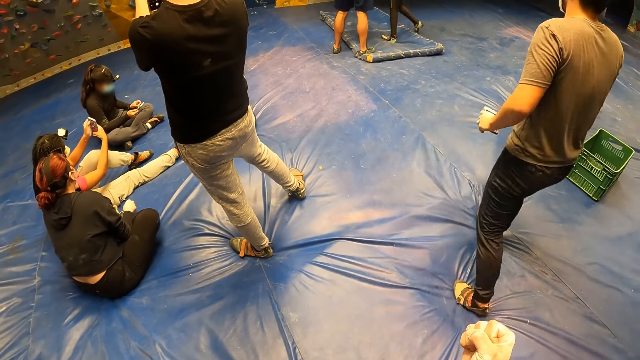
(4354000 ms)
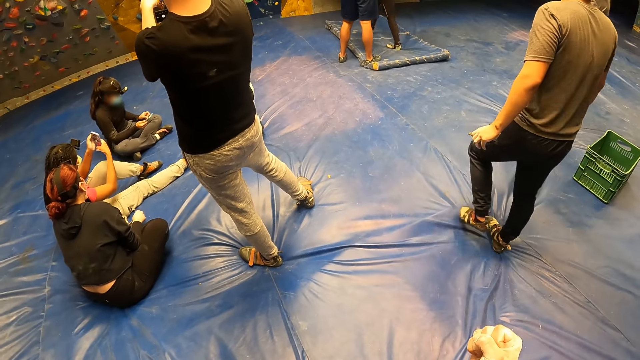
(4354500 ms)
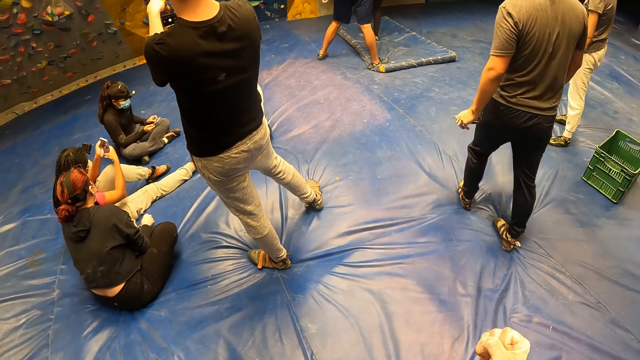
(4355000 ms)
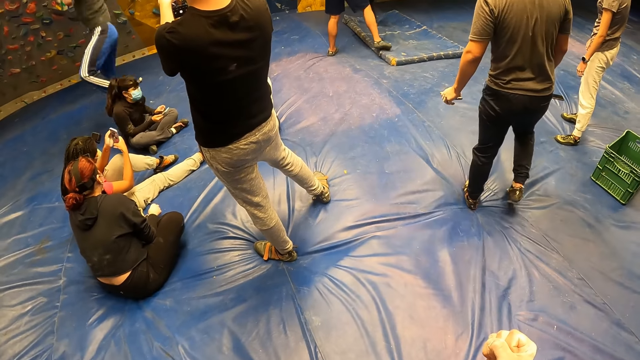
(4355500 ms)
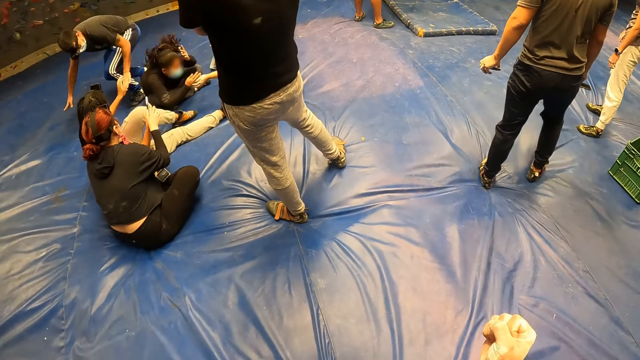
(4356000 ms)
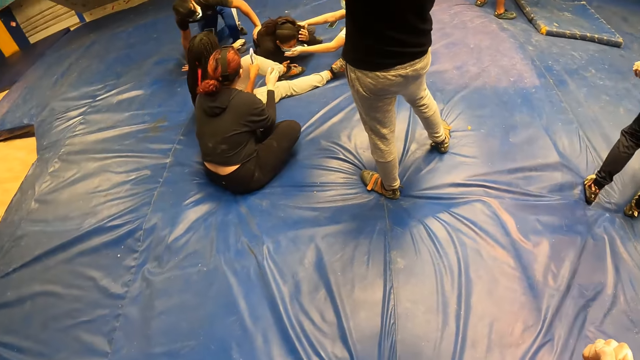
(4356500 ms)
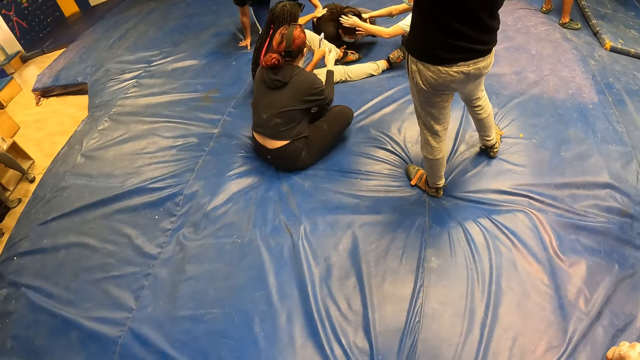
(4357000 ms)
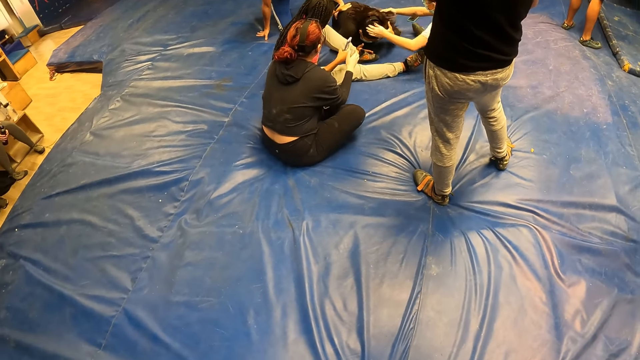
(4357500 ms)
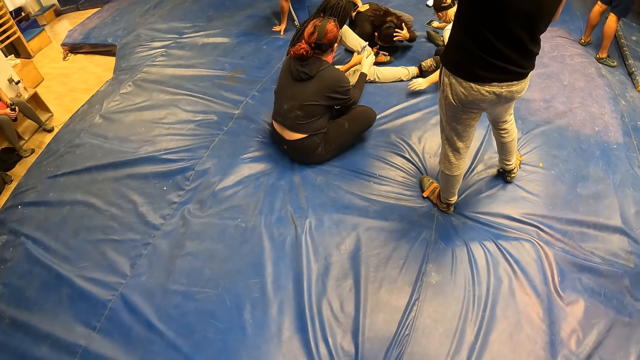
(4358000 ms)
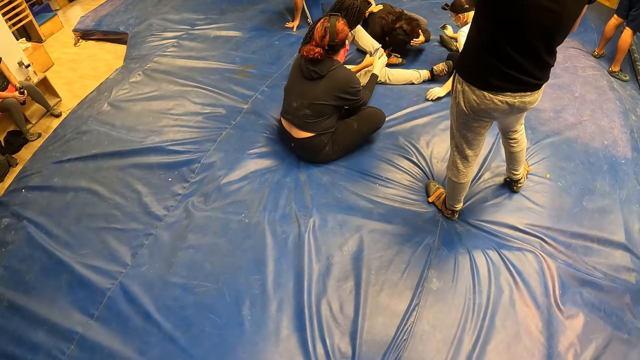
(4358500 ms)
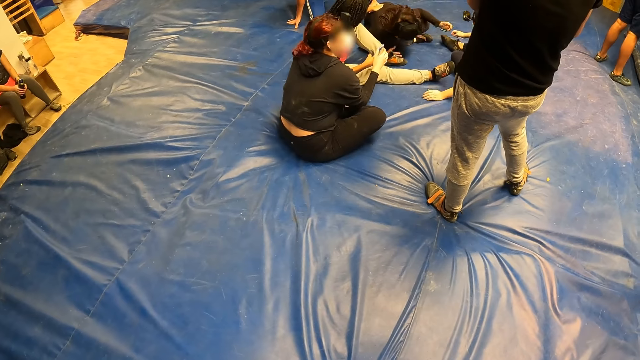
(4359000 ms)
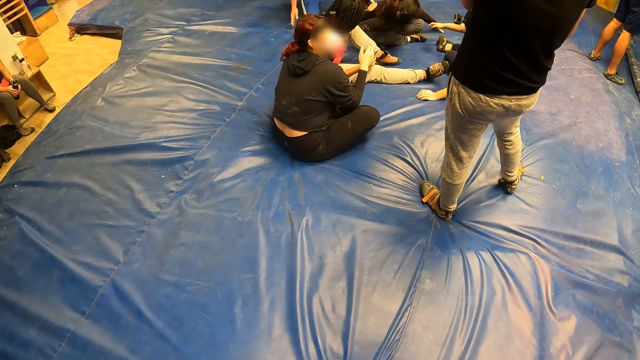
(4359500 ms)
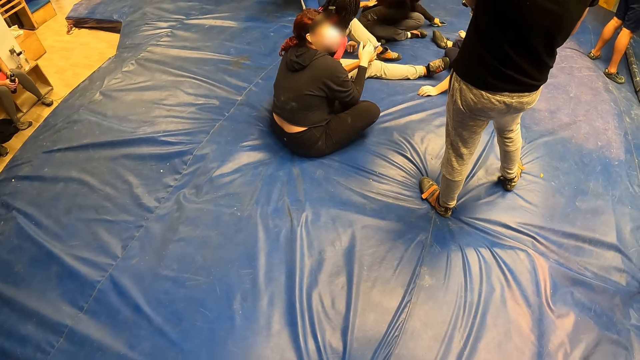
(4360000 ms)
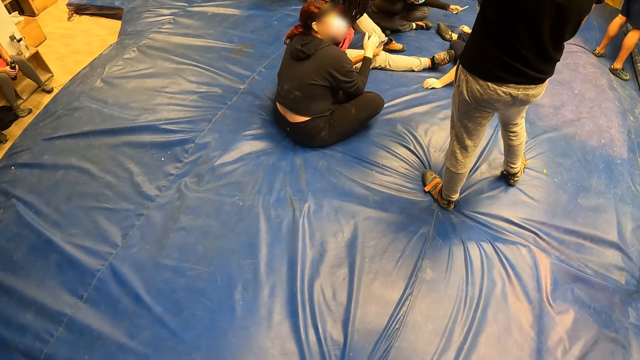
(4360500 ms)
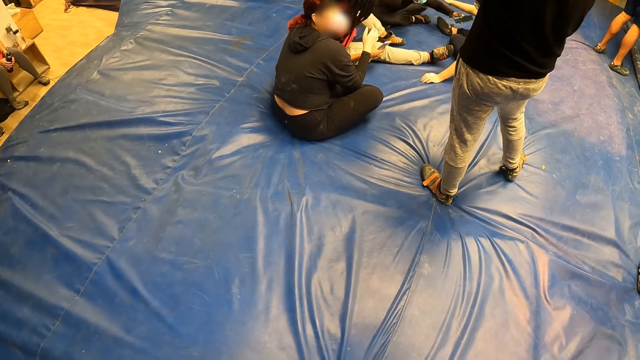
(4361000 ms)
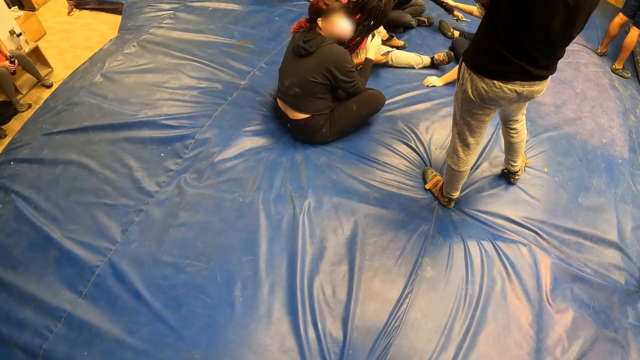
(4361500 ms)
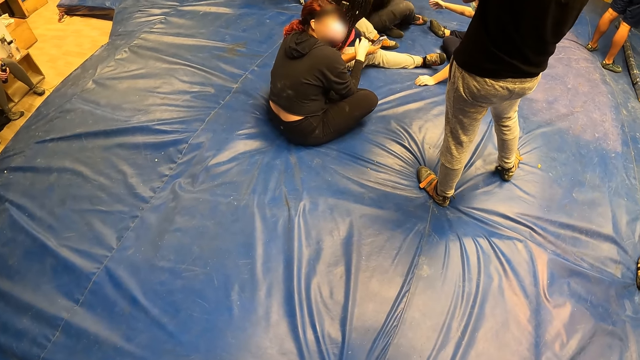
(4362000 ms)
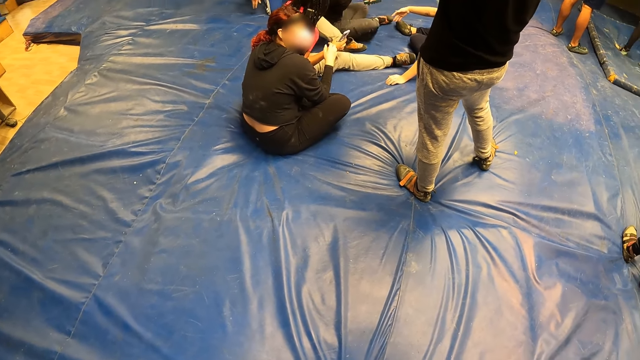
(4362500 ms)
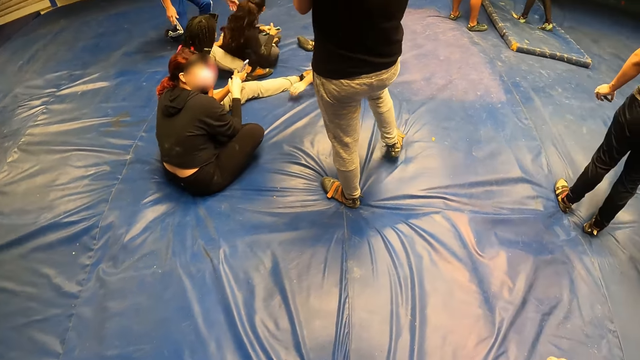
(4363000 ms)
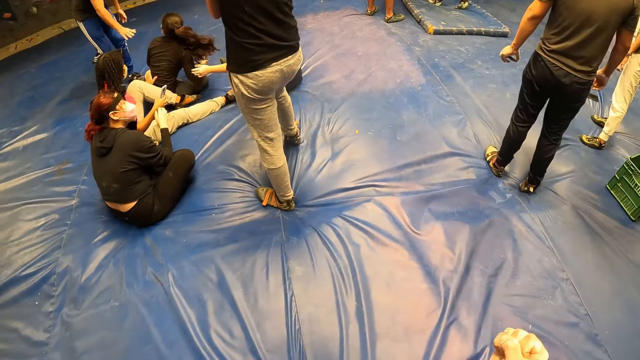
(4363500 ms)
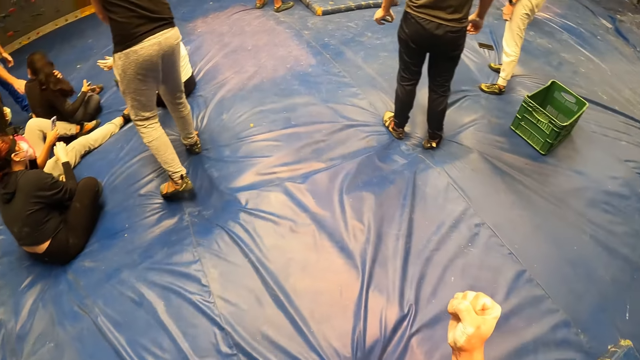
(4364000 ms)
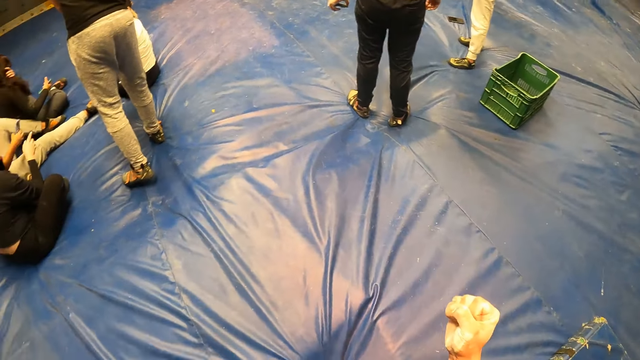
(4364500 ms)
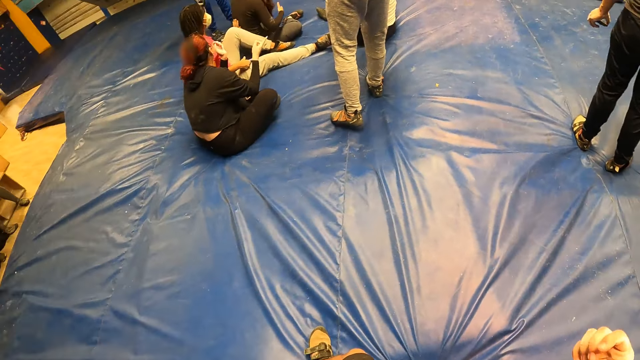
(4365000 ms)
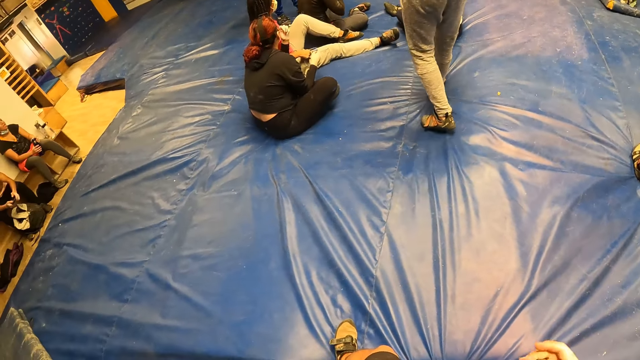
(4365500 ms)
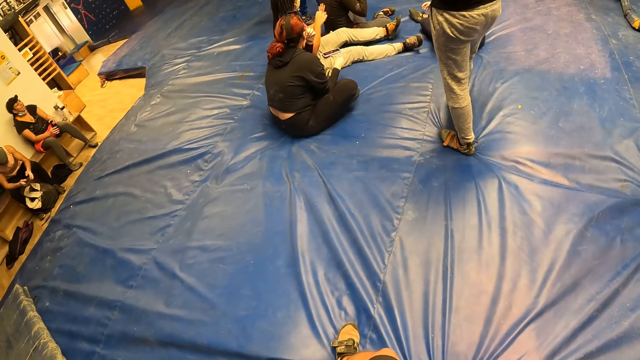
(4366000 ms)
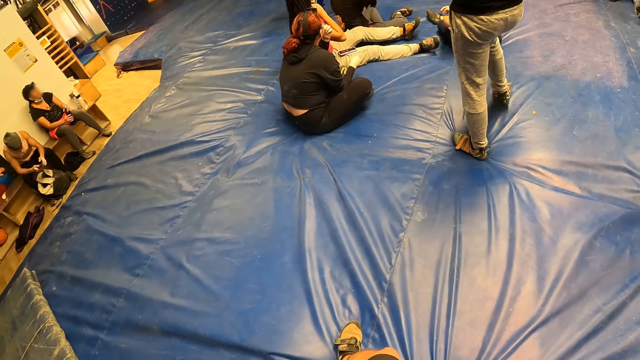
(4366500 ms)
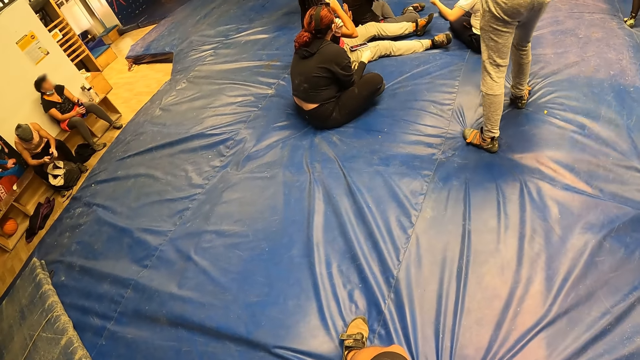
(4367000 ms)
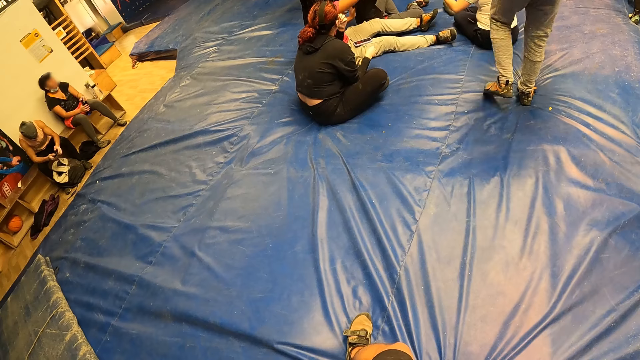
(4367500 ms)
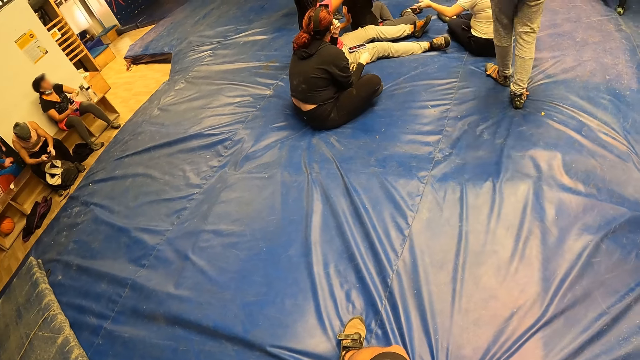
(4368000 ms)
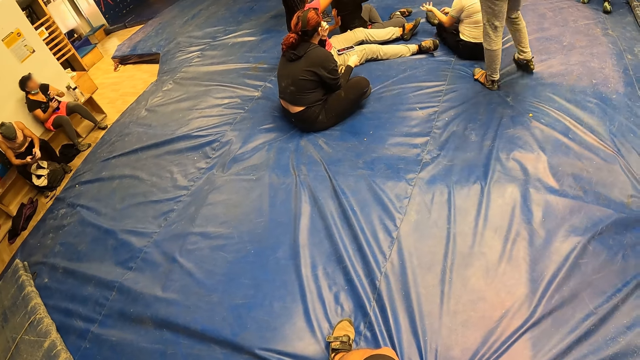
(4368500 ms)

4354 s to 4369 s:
The camera wearer looks around. They look around repeatedly.

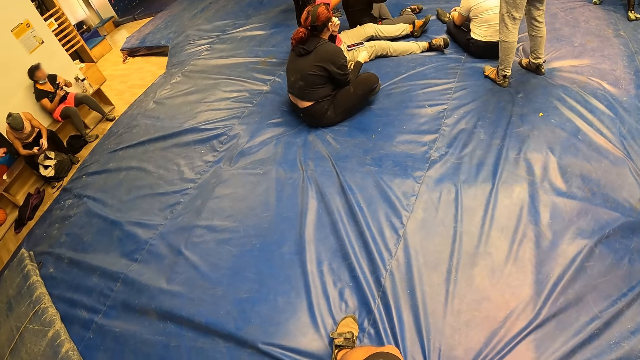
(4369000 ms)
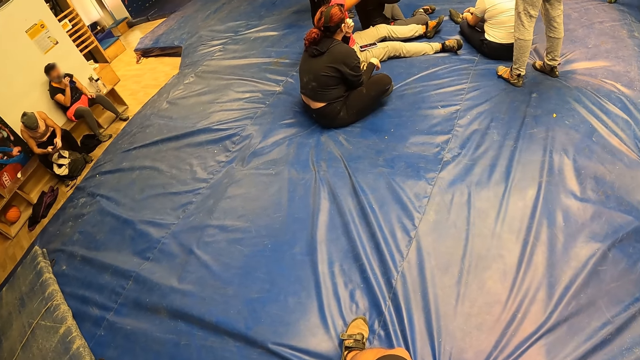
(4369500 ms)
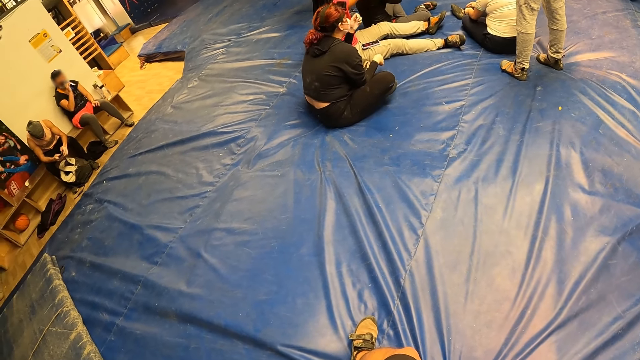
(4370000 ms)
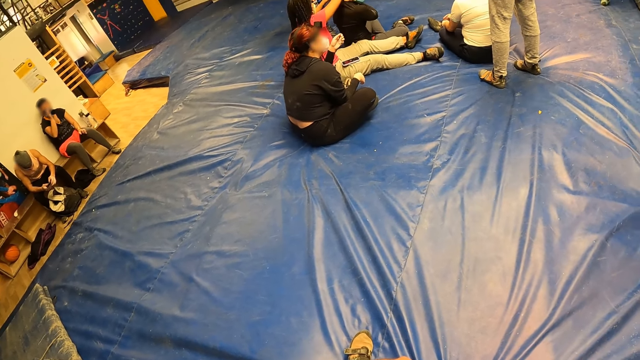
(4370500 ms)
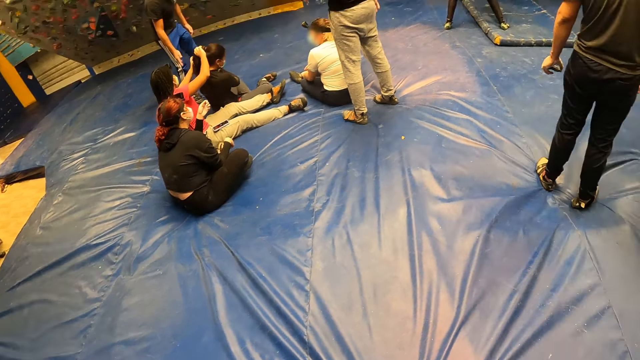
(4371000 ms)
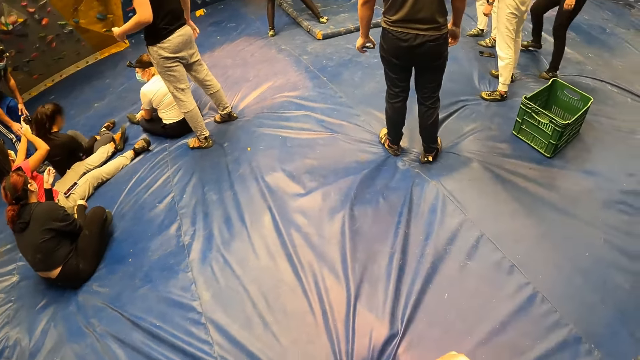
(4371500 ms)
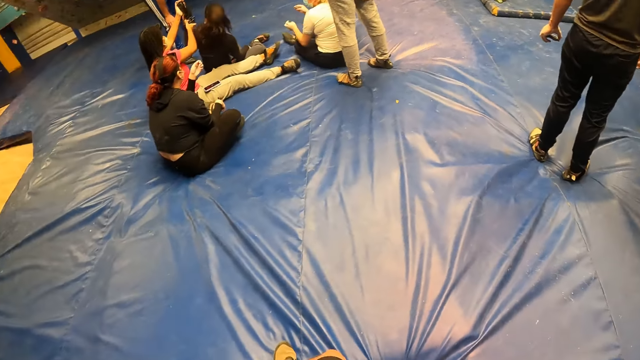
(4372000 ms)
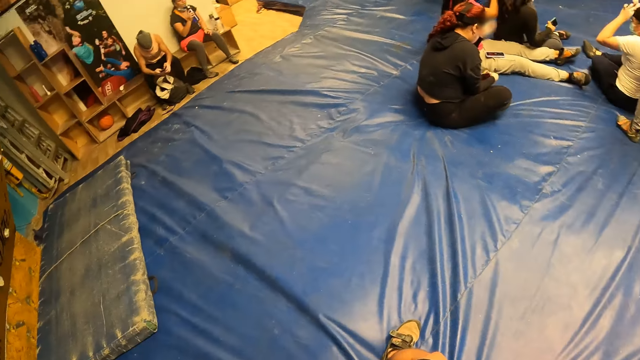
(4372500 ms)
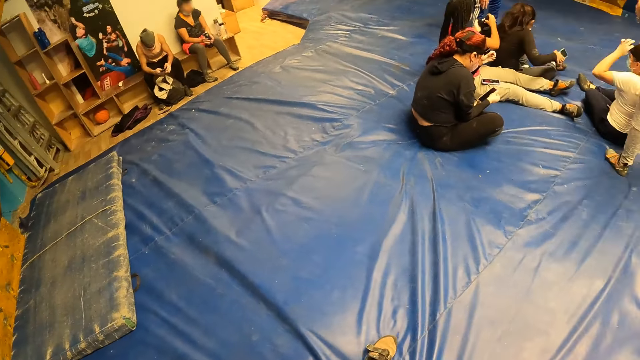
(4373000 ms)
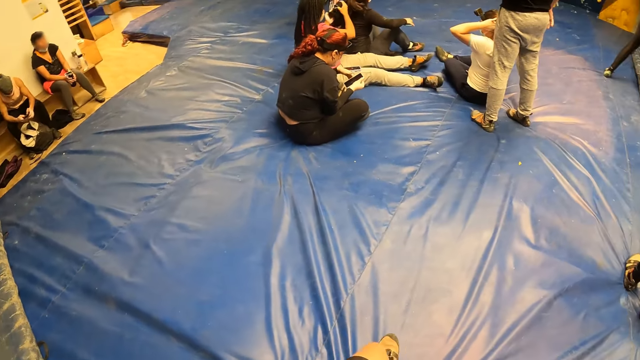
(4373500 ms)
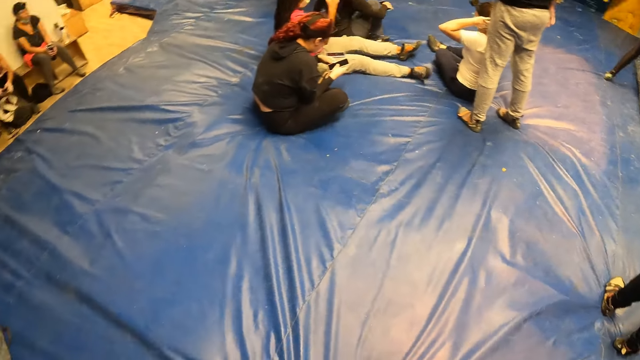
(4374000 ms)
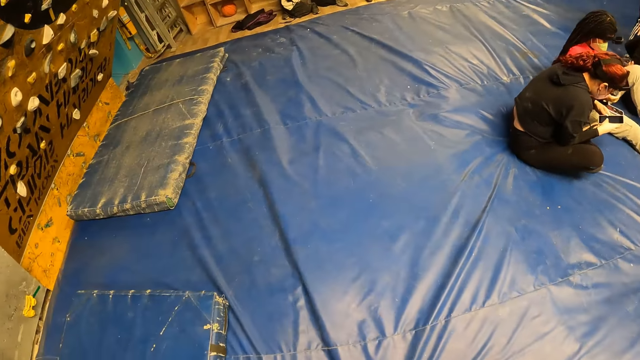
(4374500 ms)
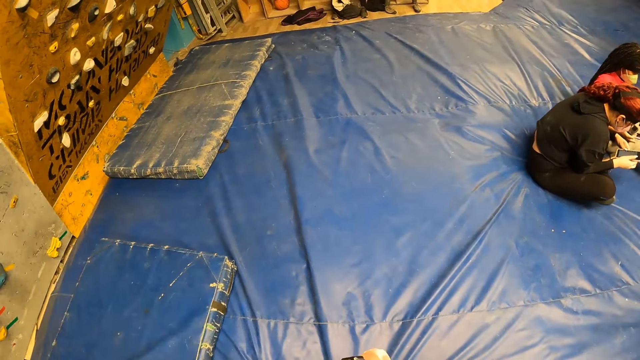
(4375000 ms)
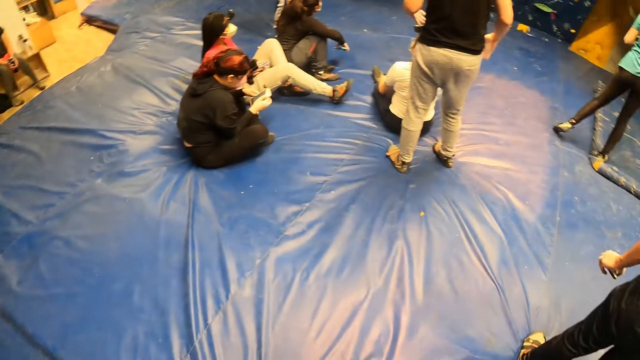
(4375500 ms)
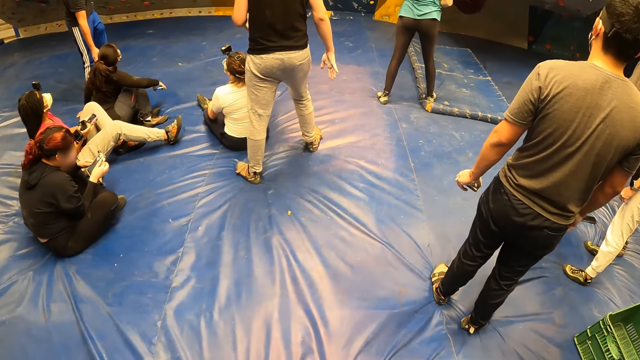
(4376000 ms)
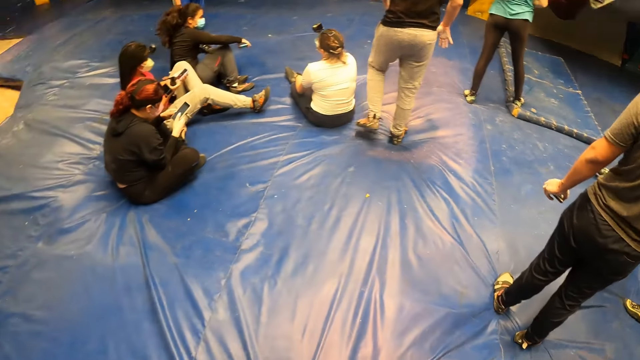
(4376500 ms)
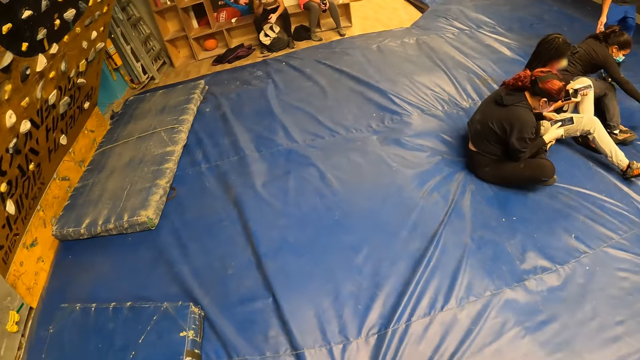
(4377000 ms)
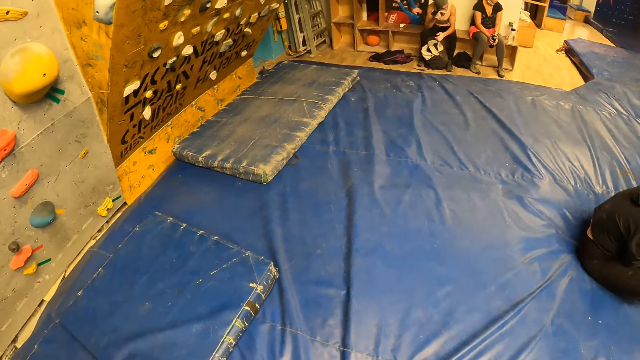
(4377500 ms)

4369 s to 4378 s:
The camera wearer looks around. They look around repeatedly.
